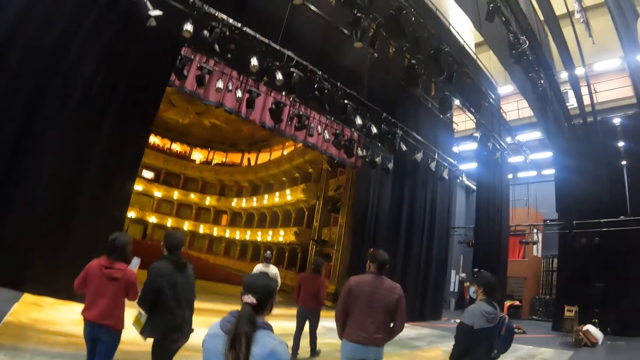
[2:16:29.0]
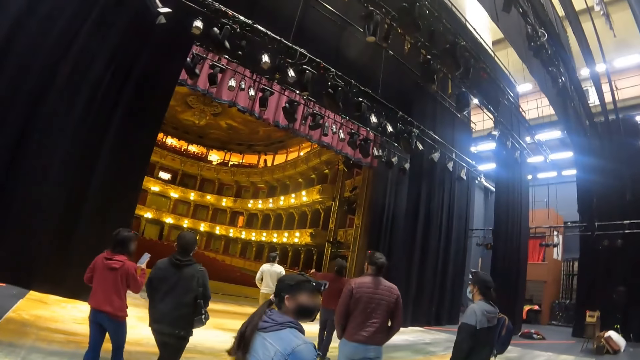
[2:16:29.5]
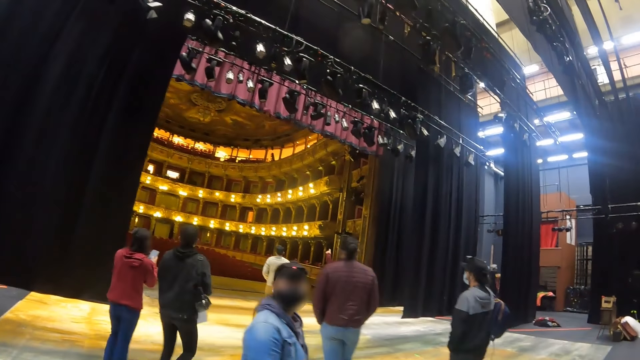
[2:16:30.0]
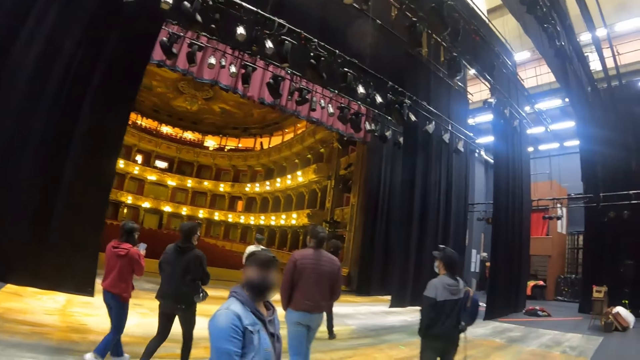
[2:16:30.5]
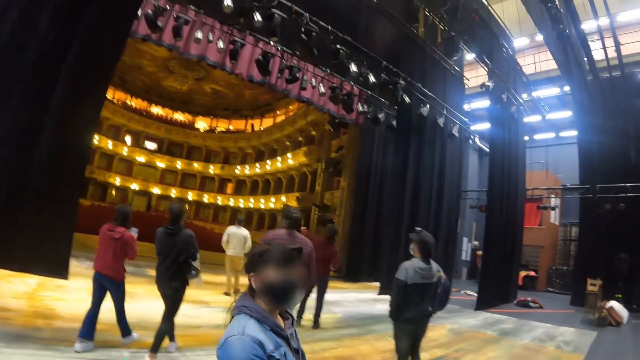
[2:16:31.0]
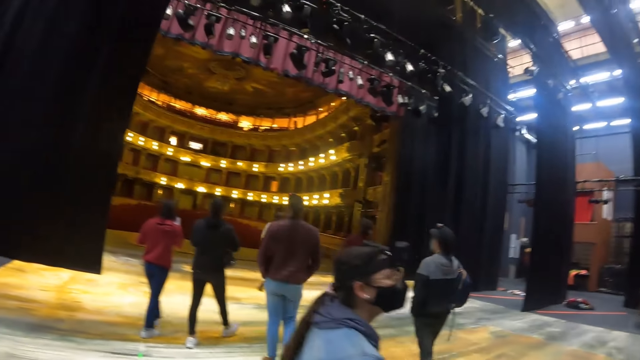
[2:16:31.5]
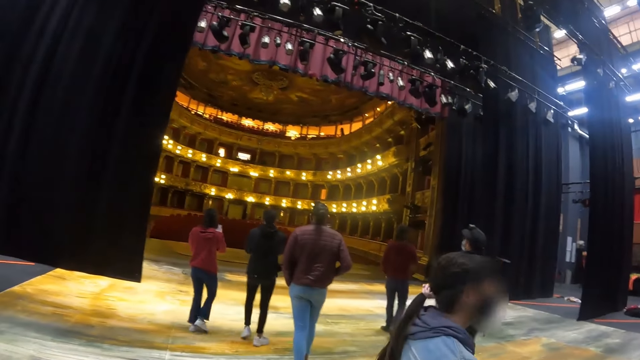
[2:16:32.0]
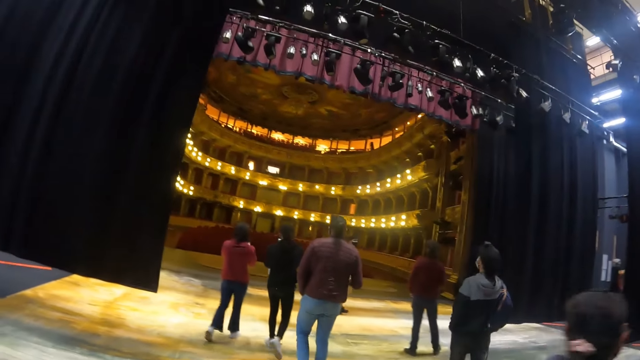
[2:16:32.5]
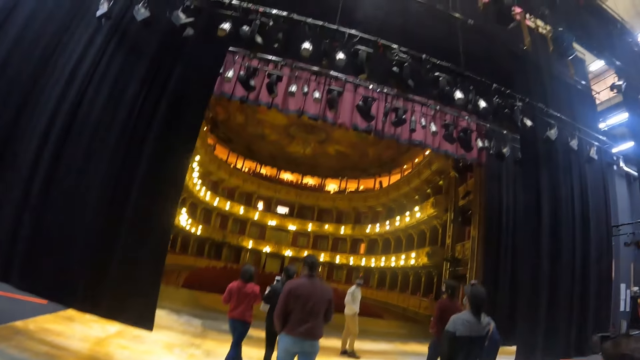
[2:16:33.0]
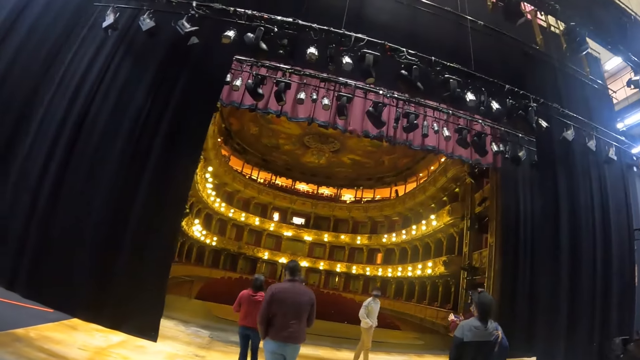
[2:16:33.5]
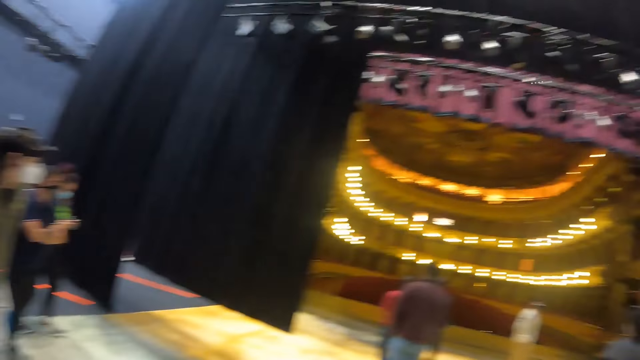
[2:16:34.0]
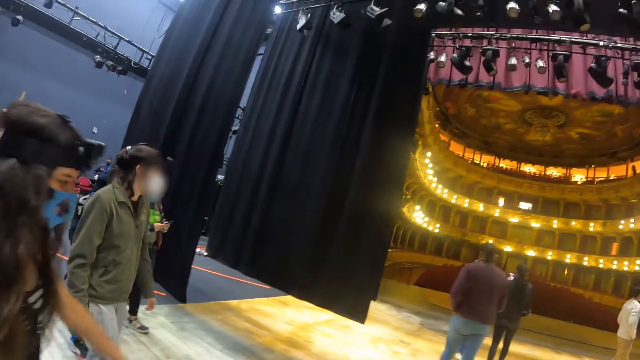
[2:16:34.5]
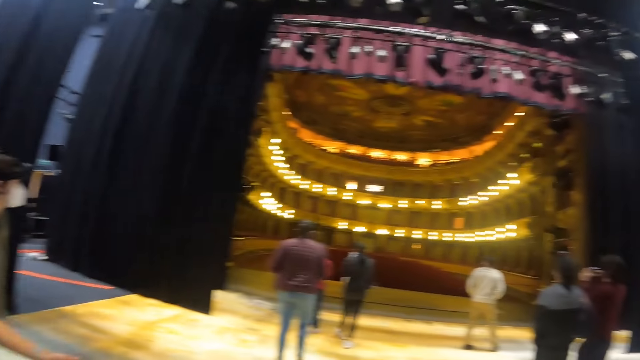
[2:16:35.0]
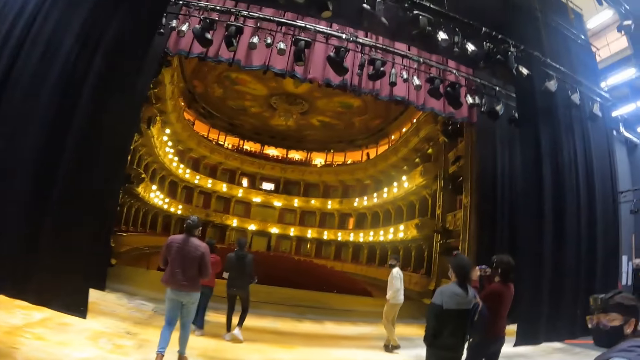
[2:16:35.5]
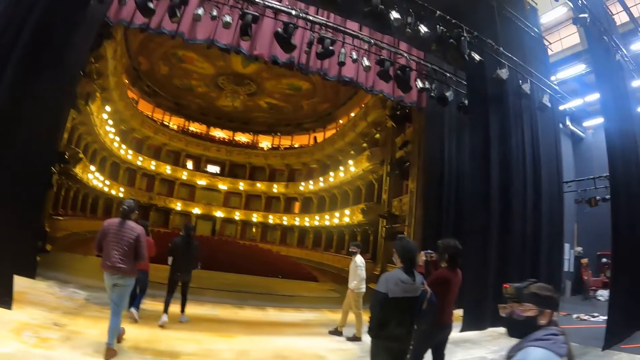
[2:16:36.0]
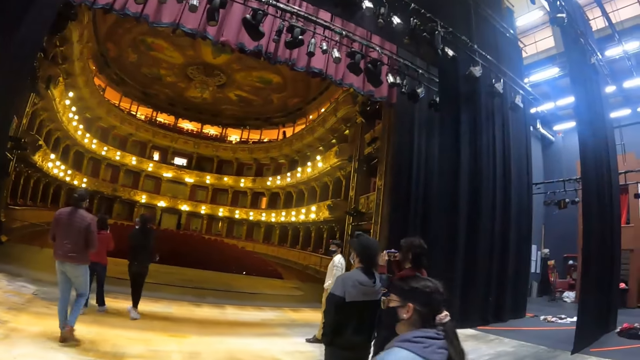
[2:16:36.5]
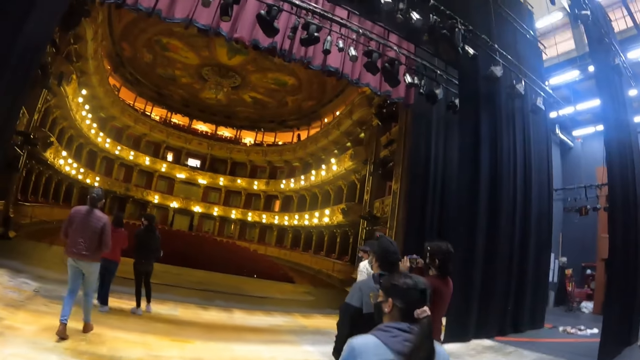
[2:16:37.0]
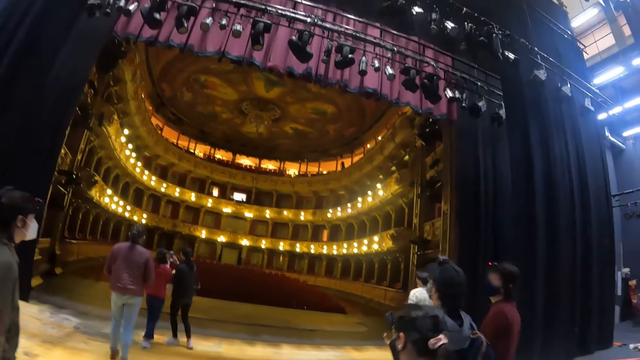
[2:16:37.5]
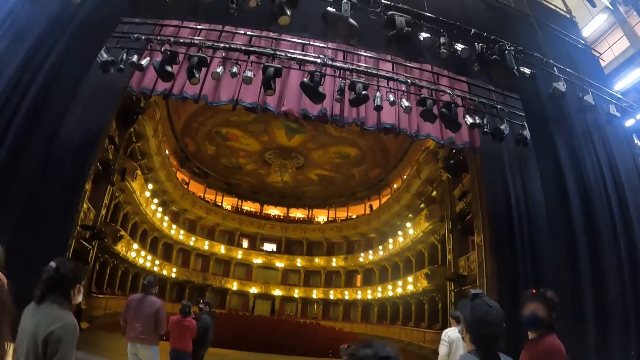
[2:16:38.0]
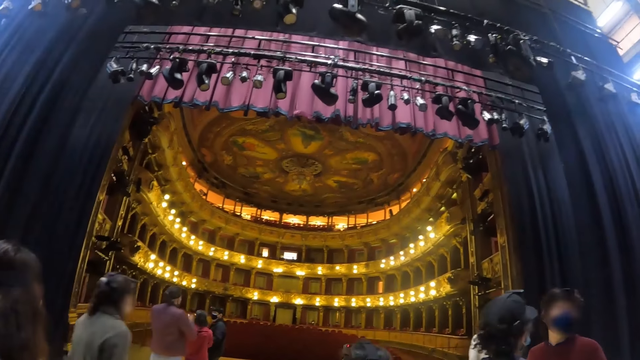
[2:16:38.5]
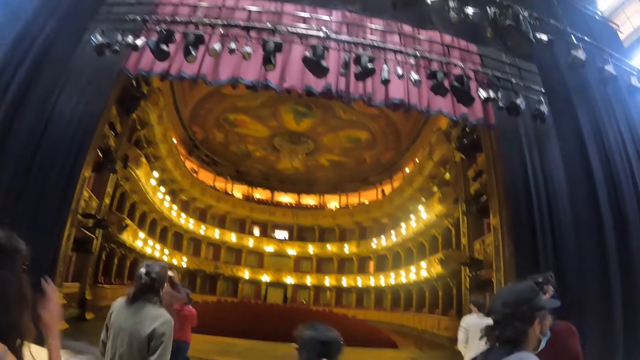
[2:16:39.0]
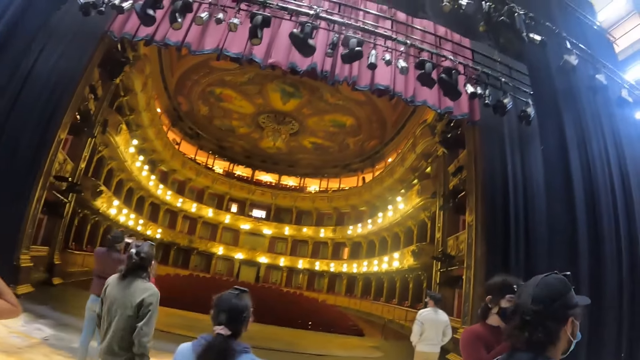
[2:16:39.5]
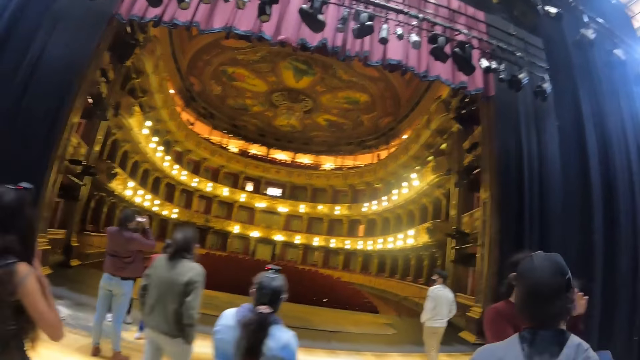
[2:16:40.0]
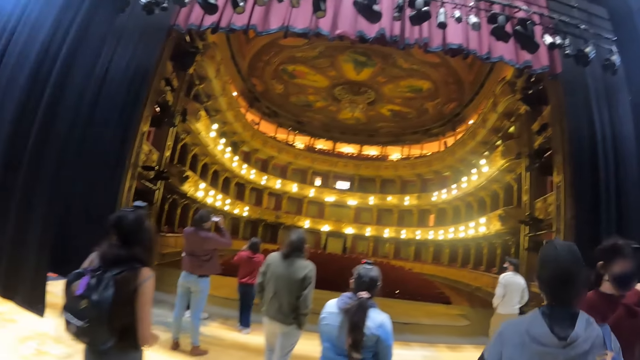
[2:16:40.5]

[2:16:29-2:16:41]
The camera wearer looks around.

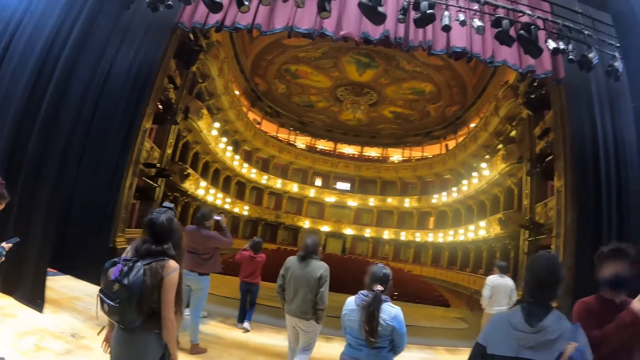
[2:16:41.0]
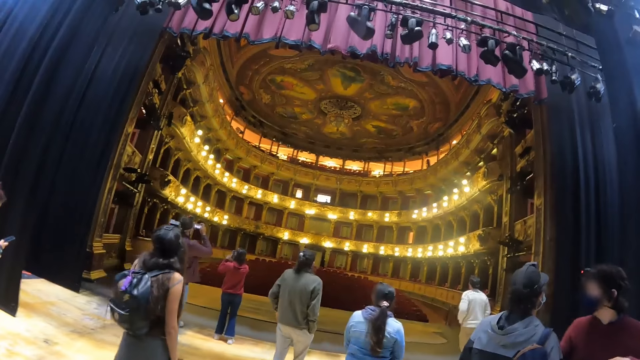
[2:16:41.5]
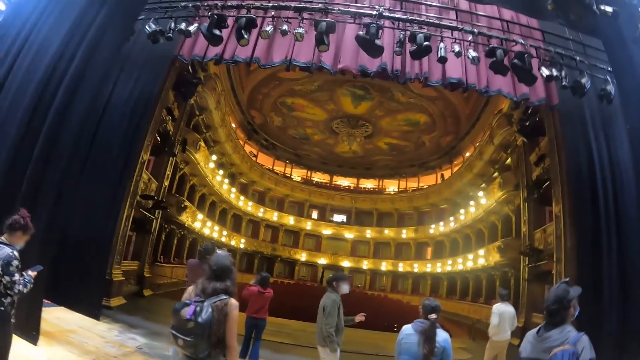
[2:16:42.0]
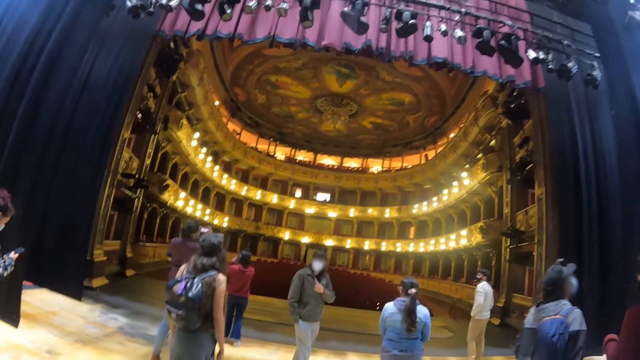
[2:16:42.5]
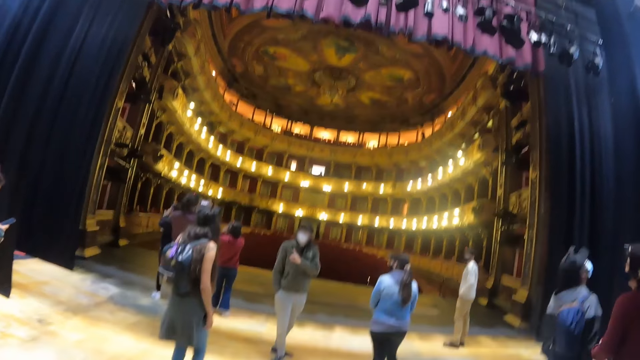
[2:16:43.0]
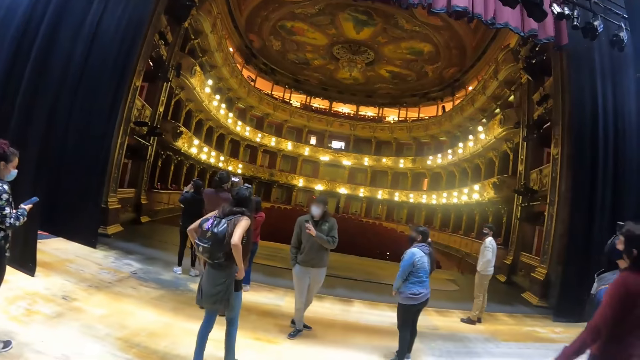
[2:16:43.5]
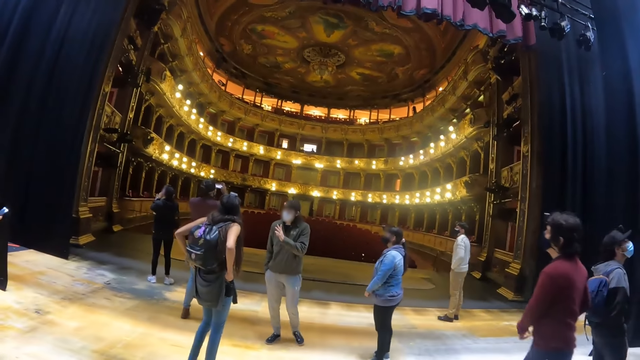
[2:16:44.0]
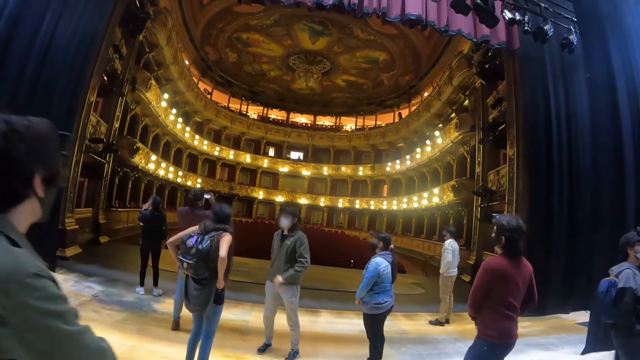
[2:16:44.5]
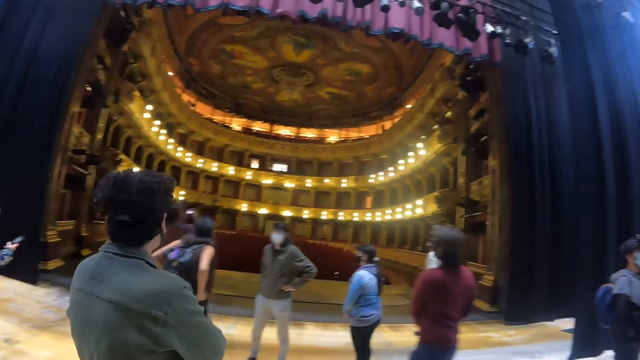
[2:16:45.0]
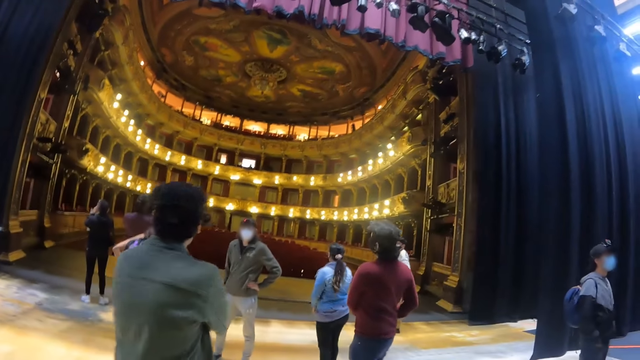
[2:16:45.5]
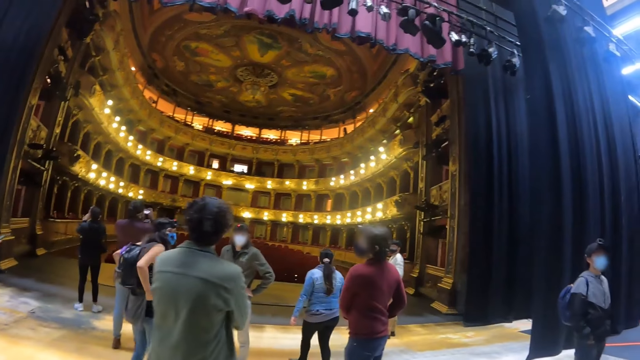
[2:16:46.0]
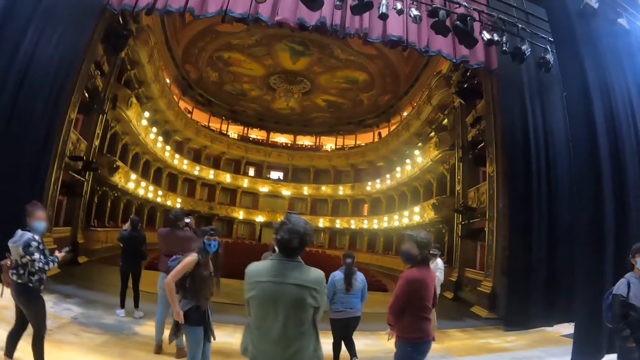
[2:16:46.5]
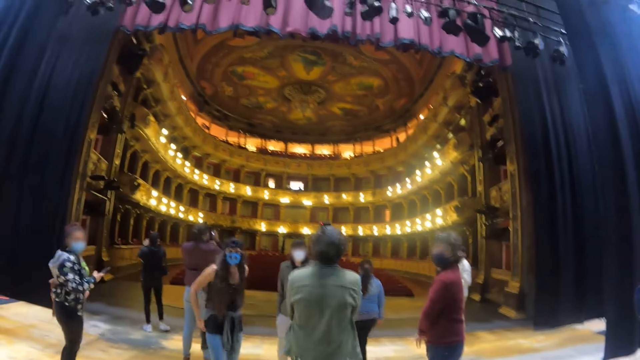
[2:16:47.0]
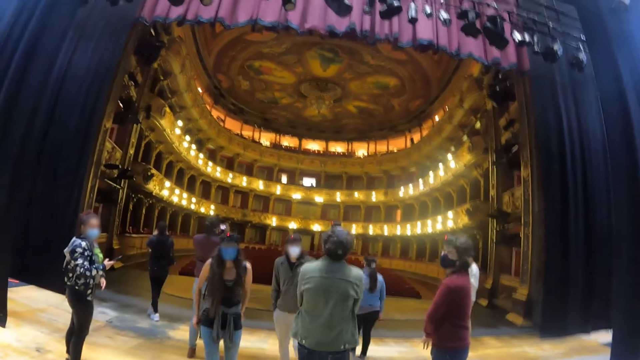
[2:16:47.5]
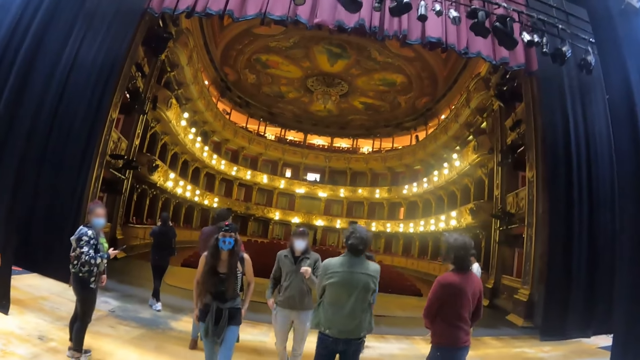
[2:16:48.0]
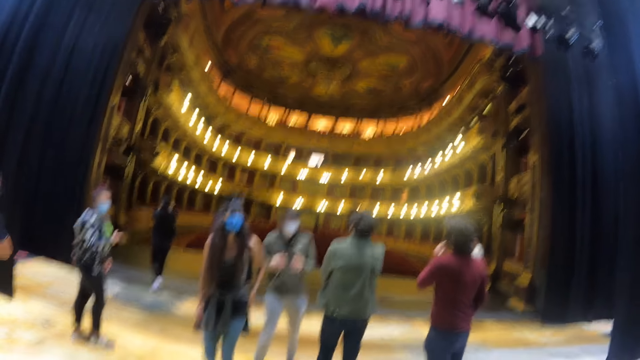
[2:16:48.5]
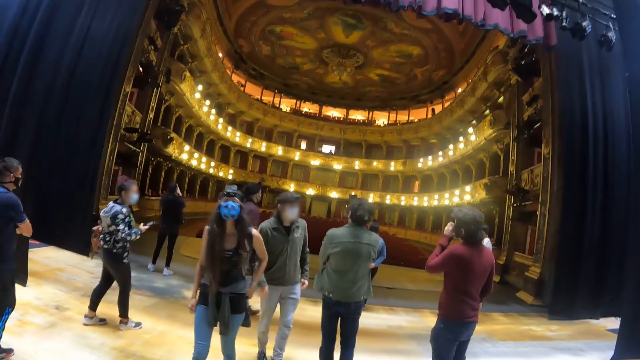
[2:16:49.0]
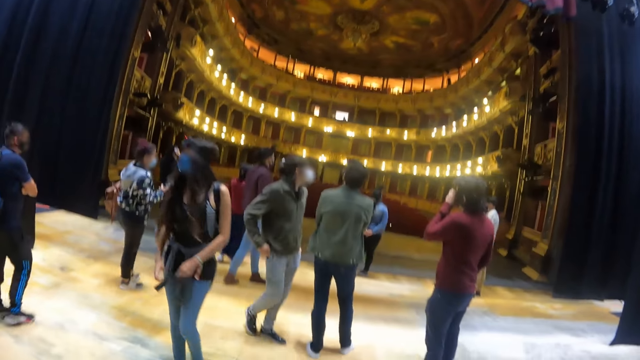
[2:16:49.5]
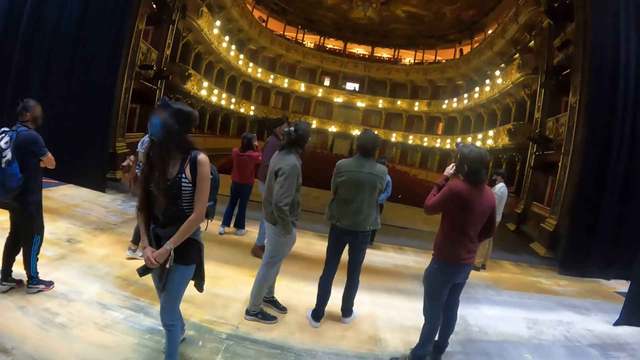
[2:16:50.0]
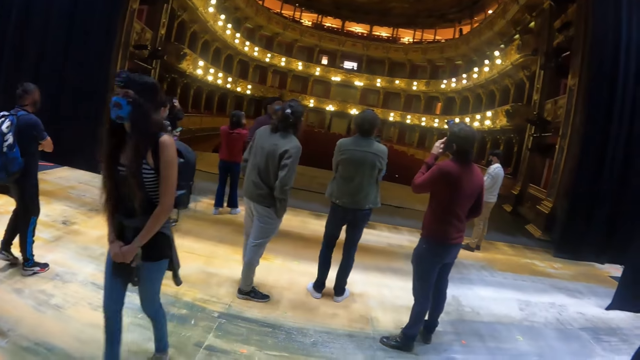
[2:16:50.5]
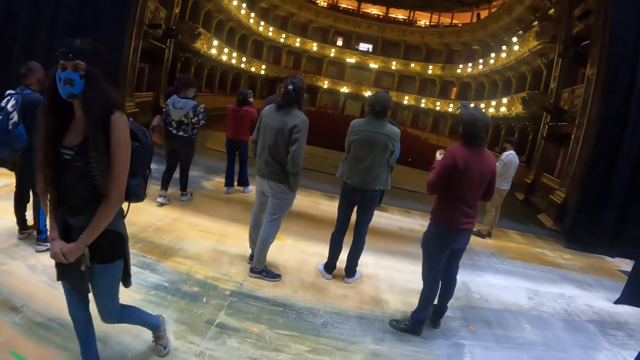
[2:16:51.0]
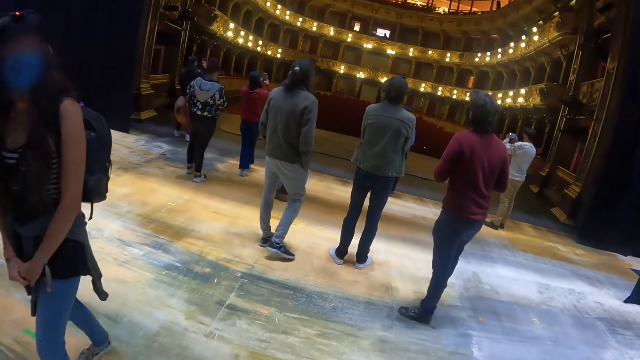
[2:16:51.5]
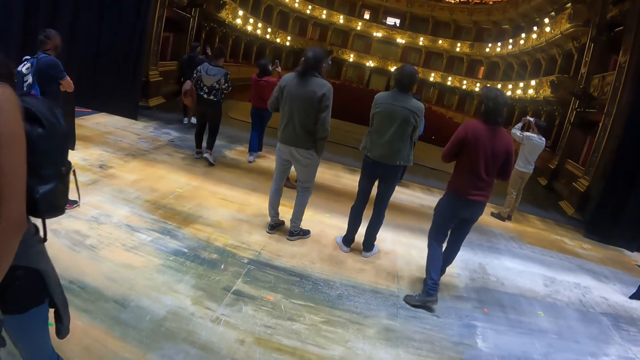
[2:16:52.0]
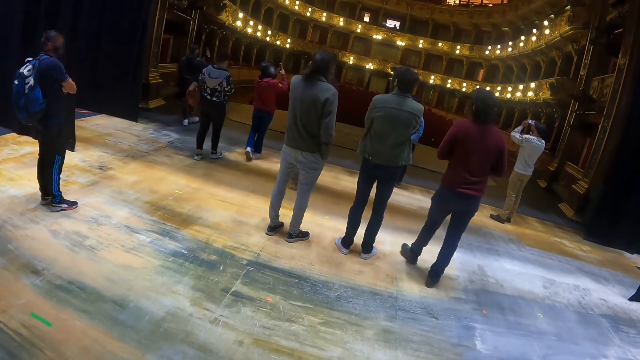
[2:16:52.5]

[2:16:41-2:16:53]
The camera wearer gathers on the hall floor together with a crowd. They stare round in the floor.
